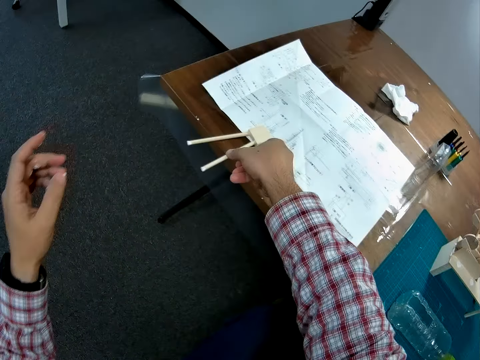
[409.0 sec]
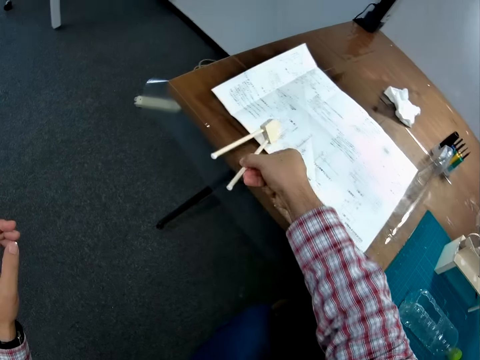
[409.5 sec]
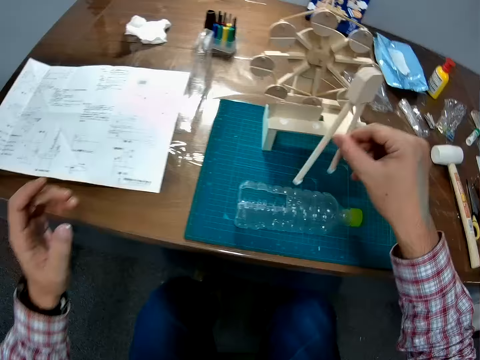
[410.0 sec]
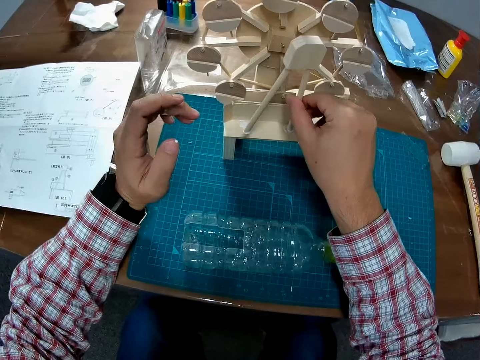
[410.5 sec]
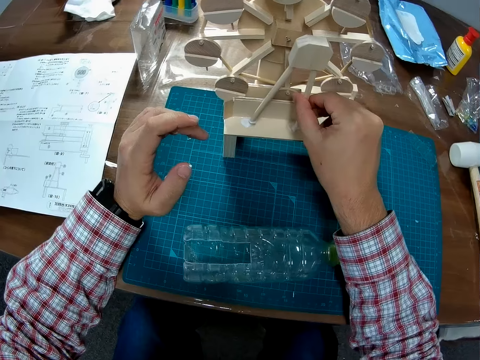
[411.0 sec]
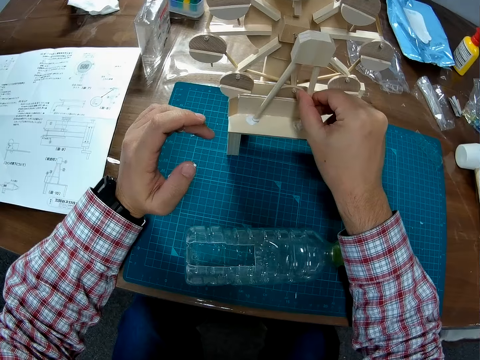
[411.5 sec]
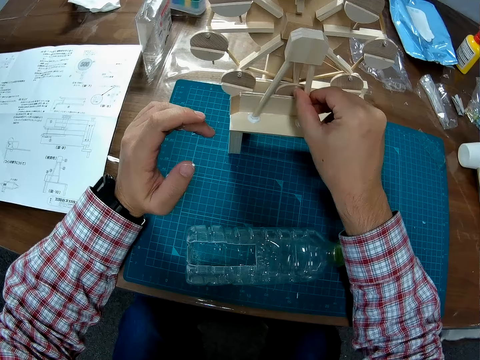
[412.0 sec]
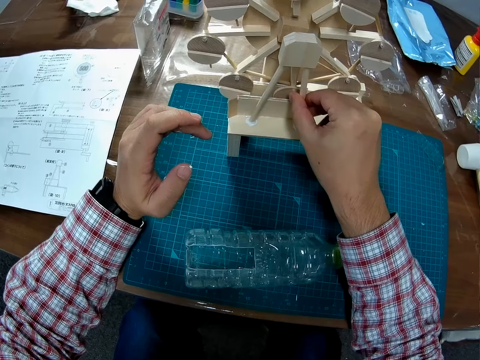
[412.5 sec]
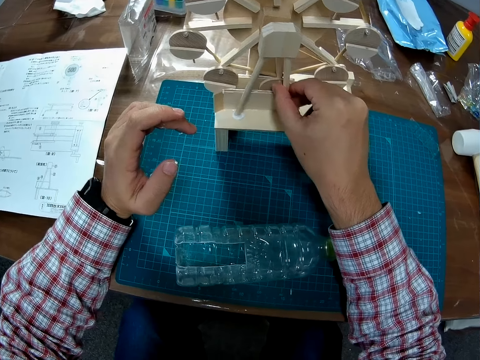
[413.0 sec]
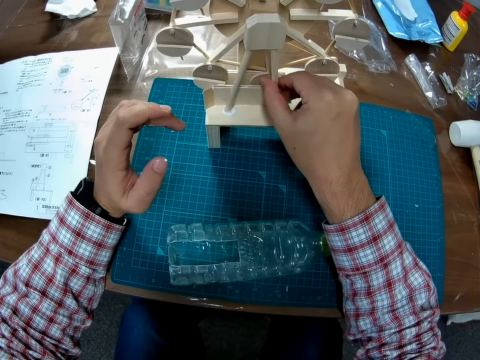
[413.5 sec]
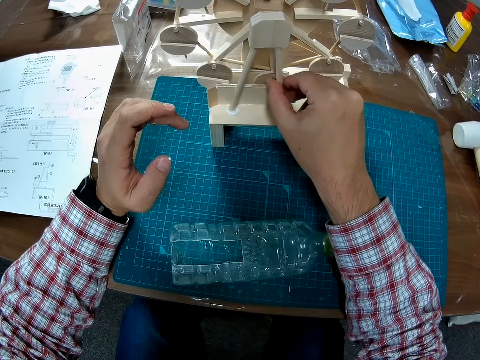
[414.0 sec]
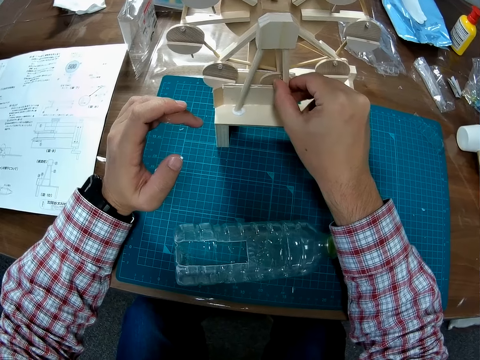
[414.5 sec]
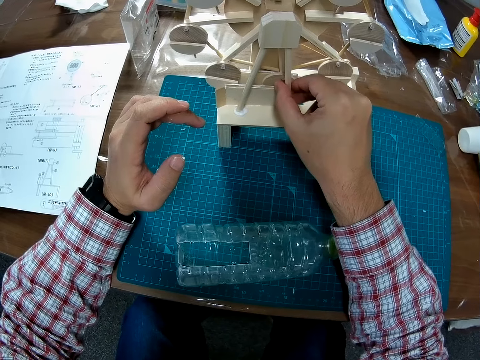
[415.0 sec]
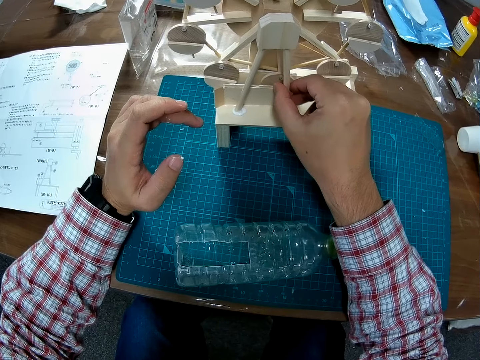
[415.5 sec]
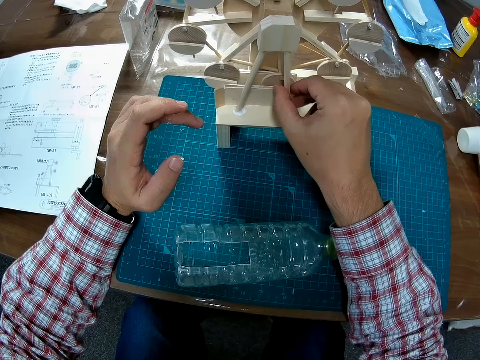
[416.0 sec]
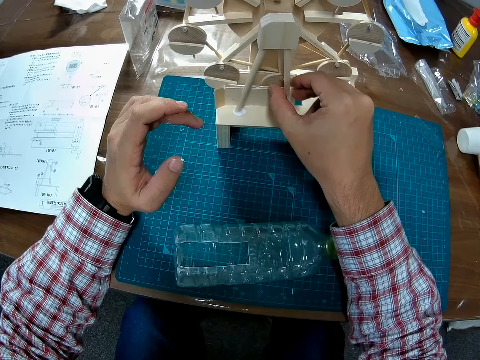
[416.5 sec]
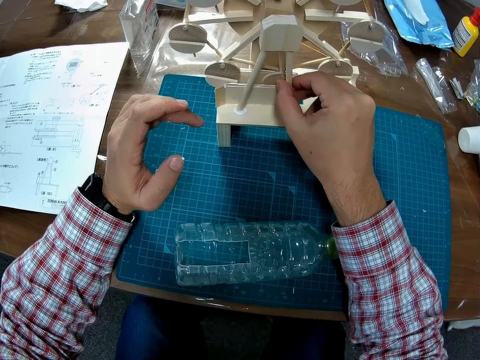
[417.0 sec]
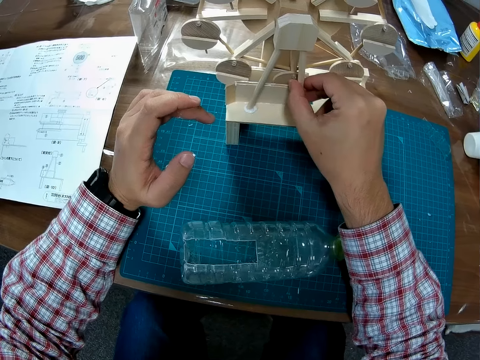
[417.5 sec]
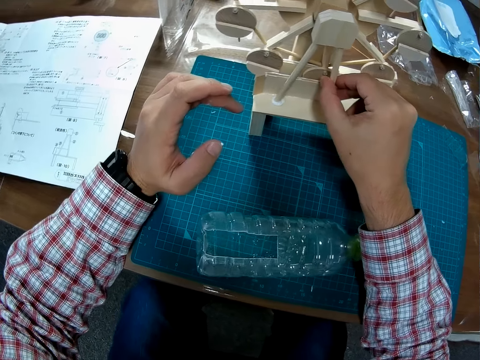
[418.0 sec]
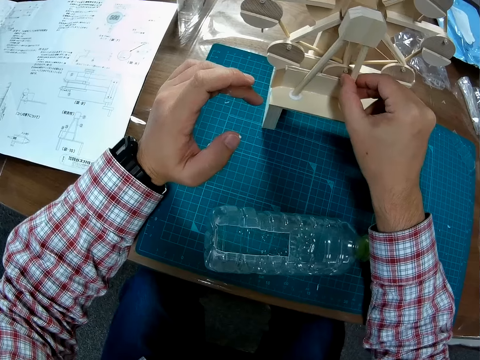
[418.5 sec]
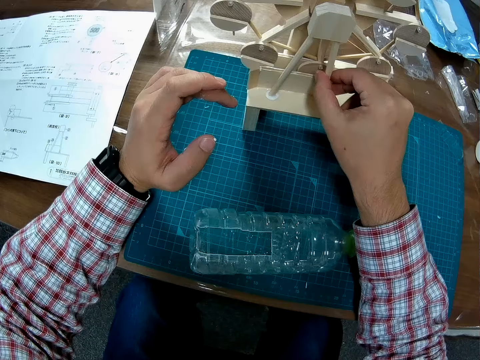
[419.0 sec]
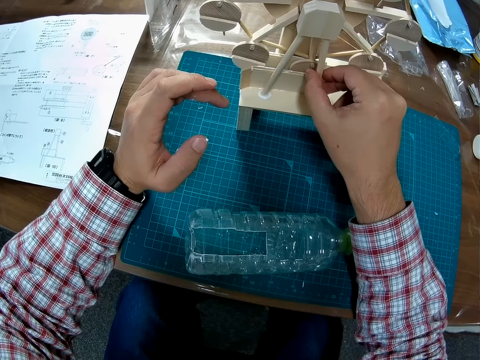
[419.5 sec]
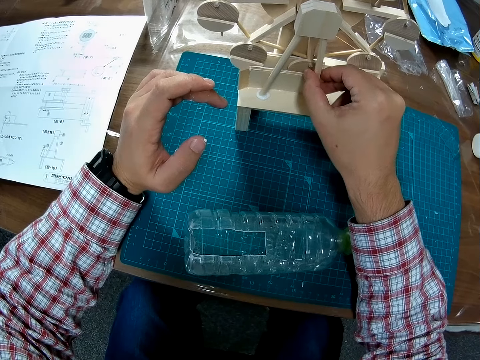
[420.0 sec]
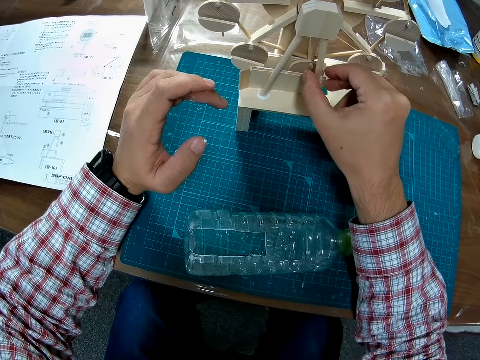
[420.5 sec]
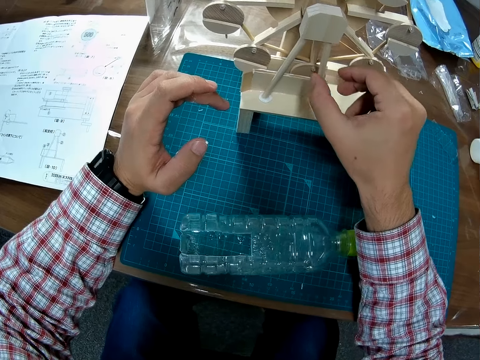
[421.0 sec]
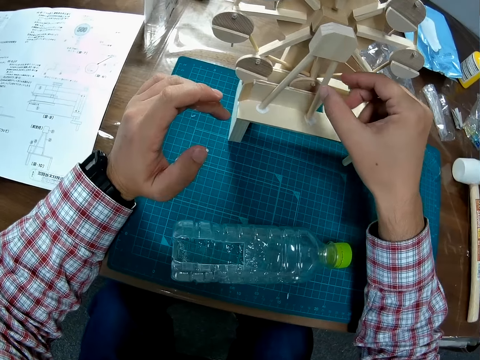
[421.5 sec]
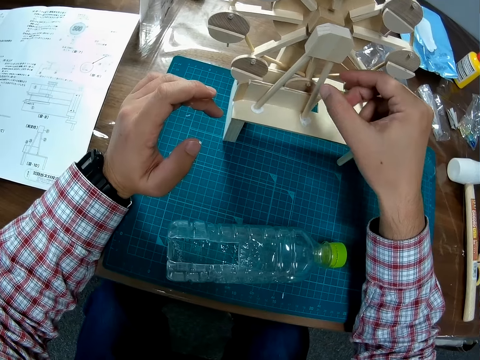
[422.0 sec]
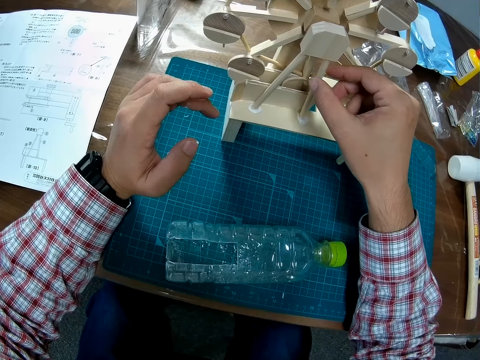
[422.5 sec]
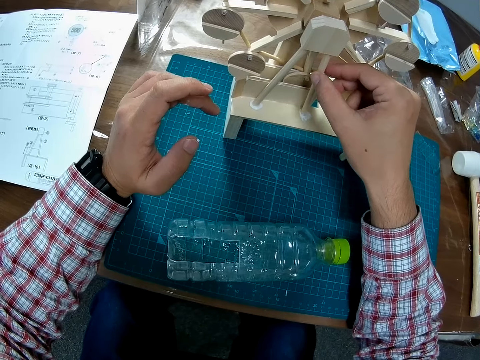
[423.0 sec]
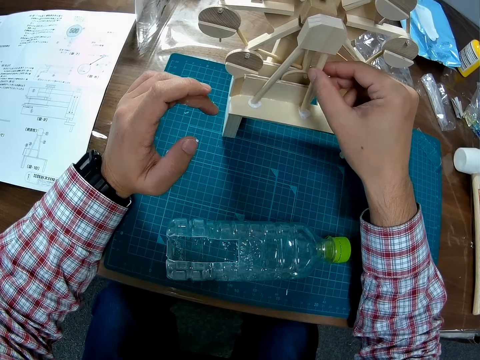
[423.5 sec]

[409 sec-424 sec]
The camera wearer picks up the pieces on the blueprint. They attach the piece to the assembled piece.

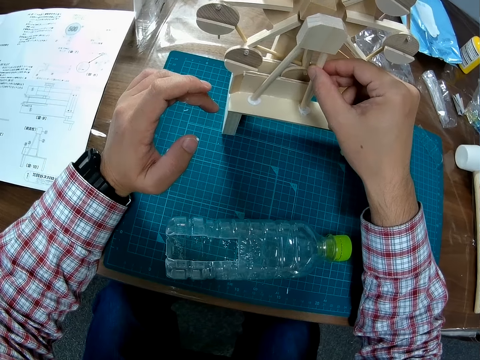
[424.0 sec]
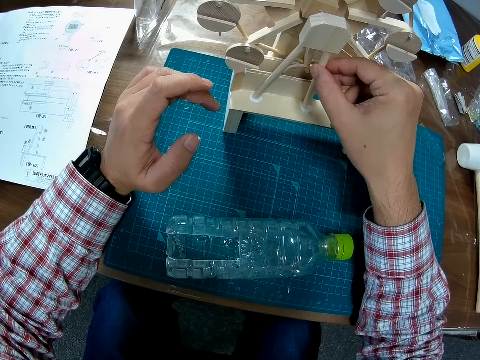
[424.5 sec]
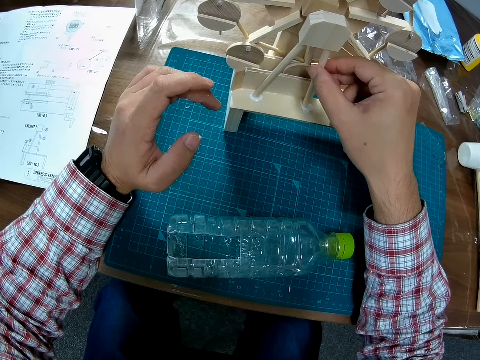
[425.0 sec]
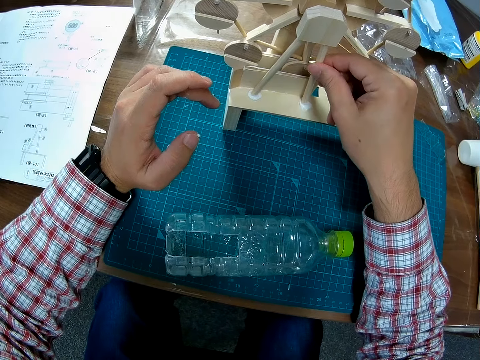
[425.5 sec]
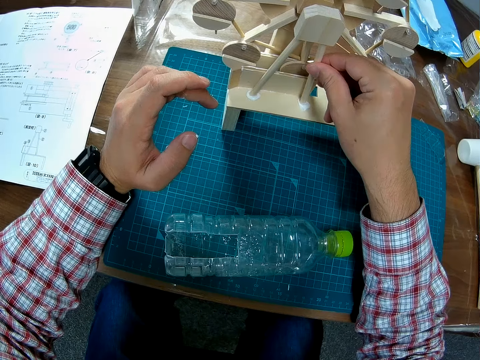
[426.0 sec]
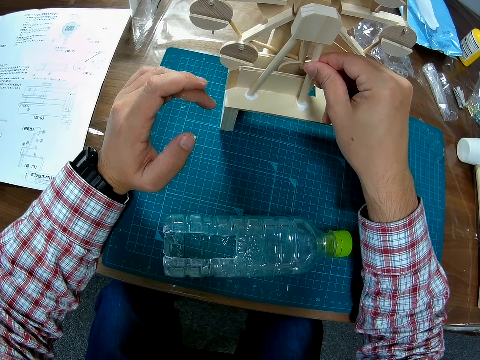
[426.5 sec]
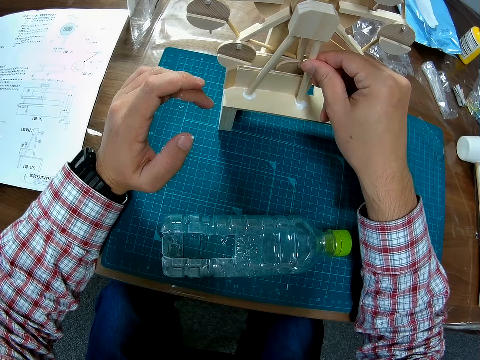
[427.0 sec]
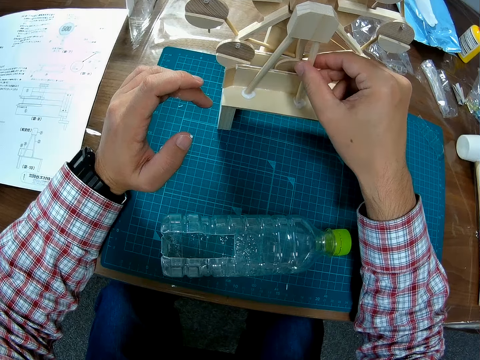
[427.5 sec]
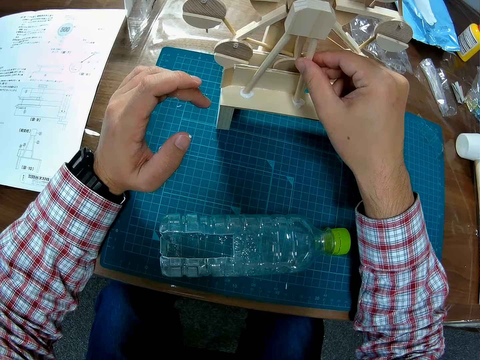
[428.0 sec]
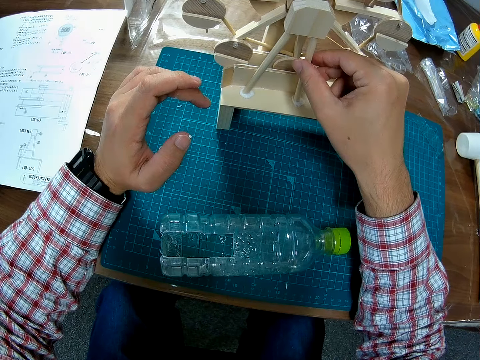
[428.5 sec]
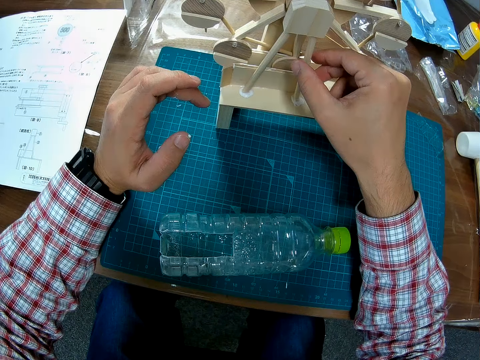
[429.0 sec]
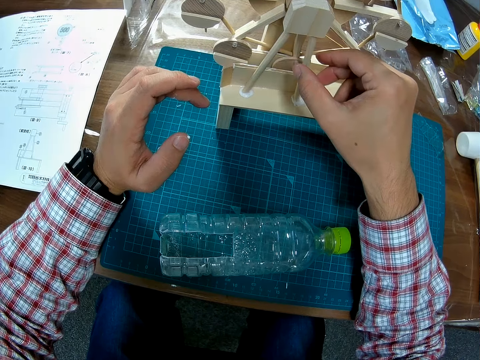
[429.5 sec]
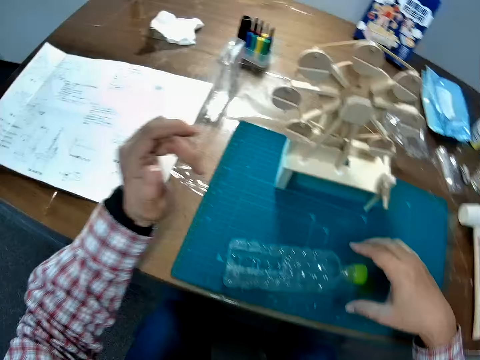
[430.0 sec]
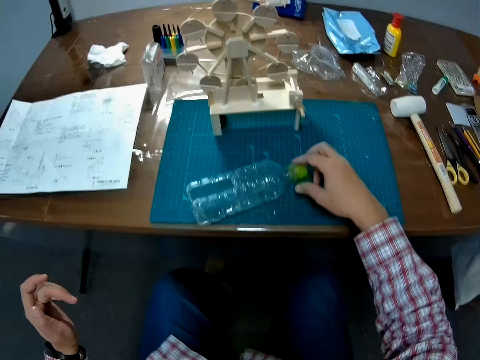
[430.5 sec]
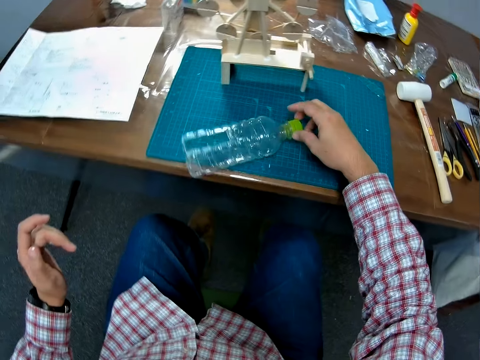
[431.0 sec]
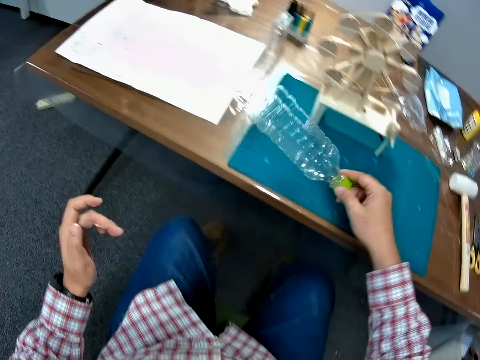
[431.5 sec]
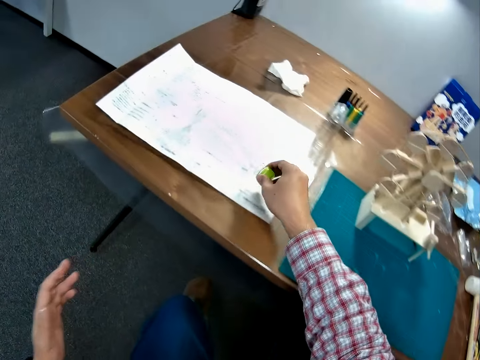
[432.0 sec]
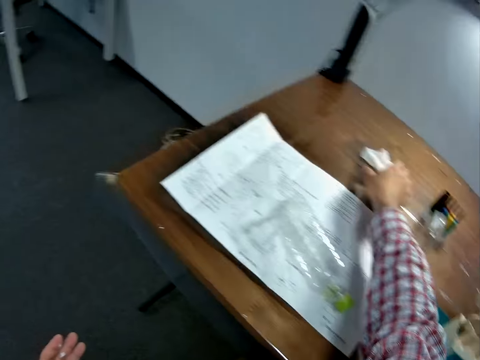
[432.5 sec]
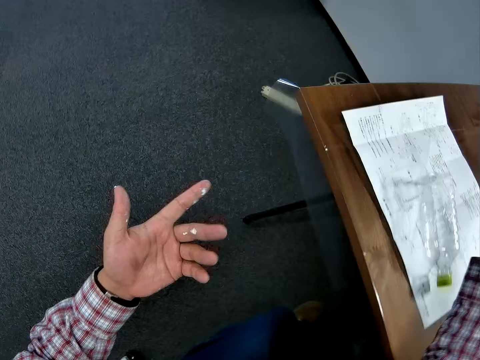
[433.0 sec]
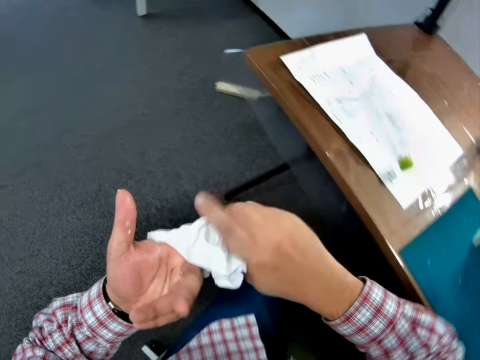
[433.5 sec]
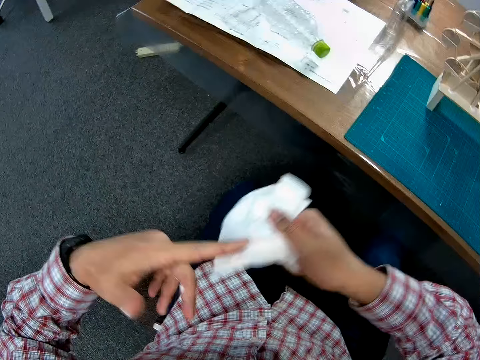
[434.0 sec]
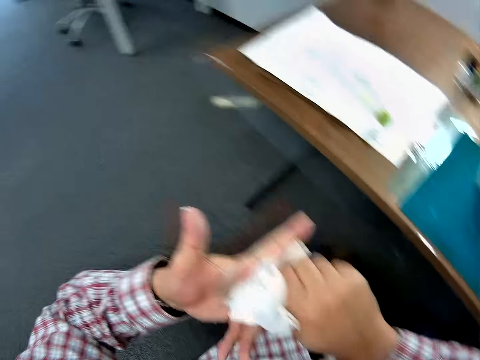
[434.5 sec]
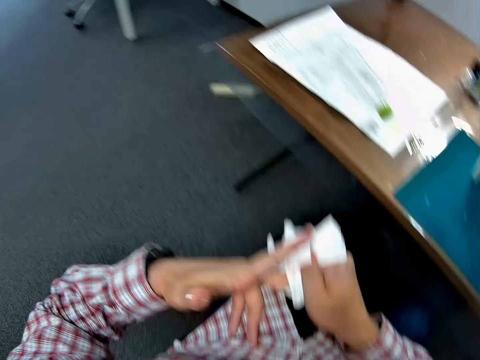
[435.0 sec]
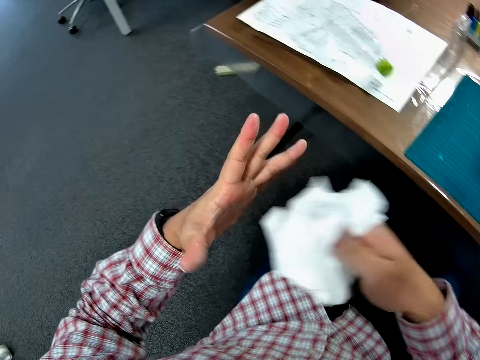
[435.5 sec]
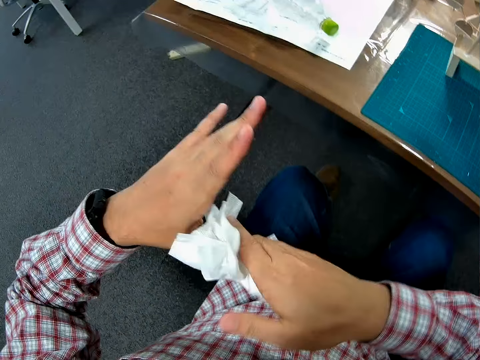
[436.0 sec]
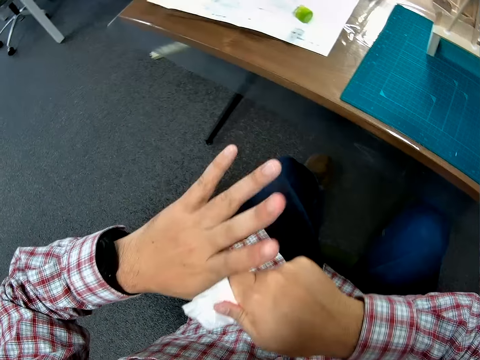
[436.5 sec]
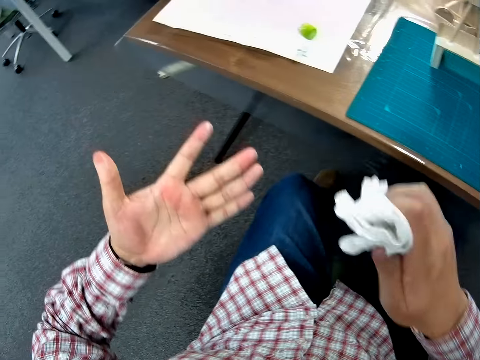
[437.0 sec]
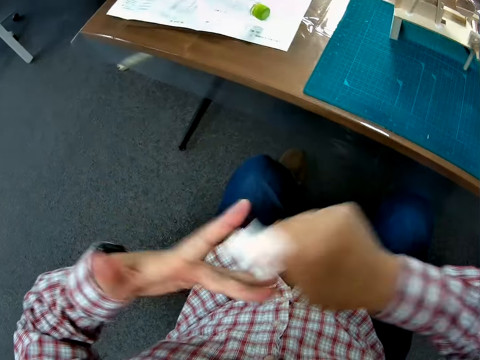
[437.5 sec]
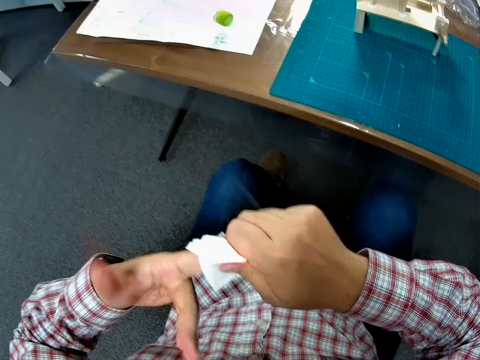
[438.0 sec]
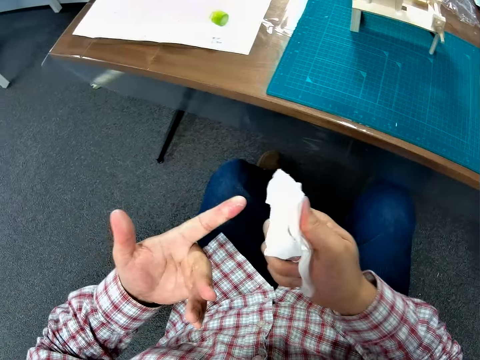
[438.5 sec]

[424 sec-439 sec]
The camera wearer picks up the bottle on the cutting mat. He touches the plastic bottle. He drops the bottle on the blueprint. He moves the plastic bottle. He picks up a napkin on the table. He cleans his left hand with the napkin.
